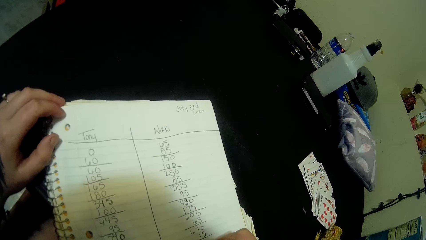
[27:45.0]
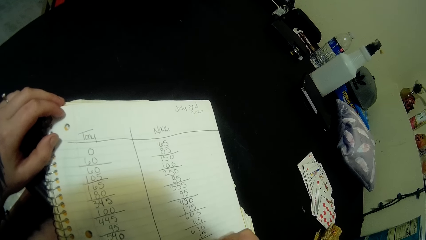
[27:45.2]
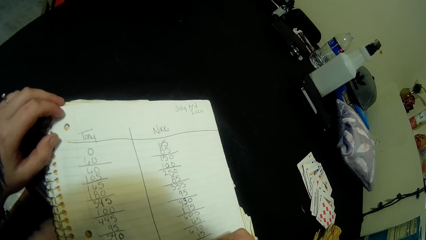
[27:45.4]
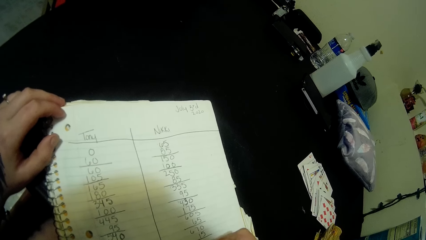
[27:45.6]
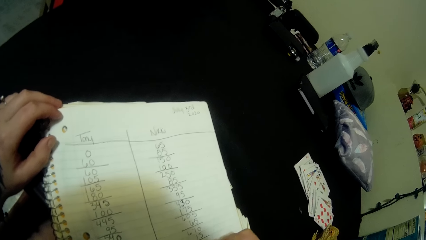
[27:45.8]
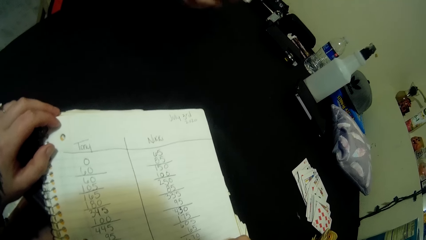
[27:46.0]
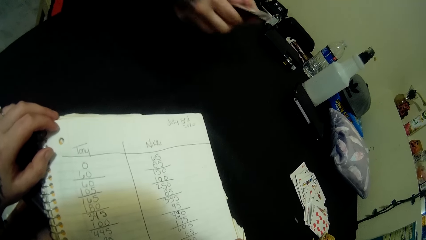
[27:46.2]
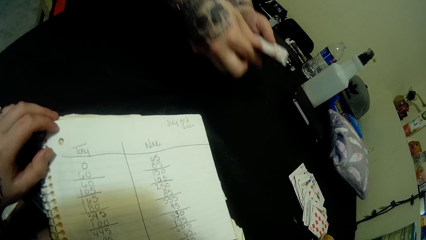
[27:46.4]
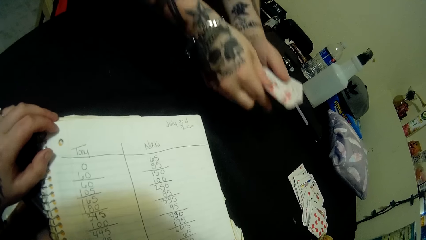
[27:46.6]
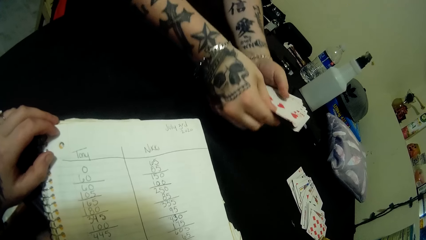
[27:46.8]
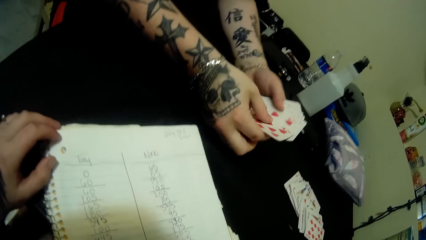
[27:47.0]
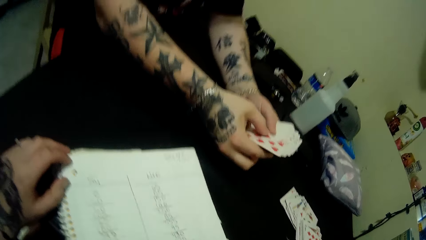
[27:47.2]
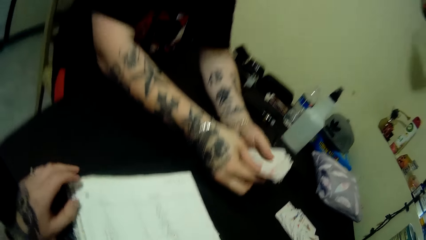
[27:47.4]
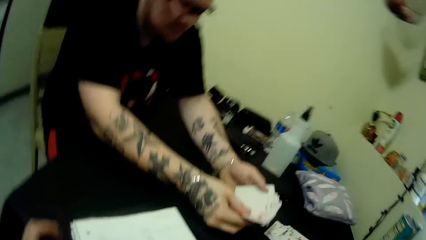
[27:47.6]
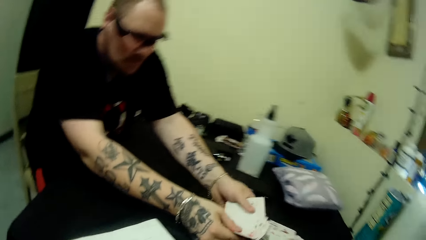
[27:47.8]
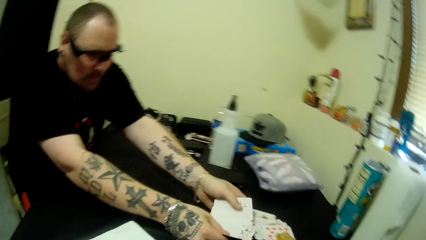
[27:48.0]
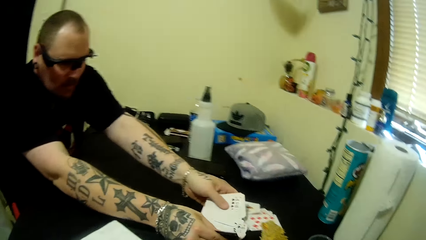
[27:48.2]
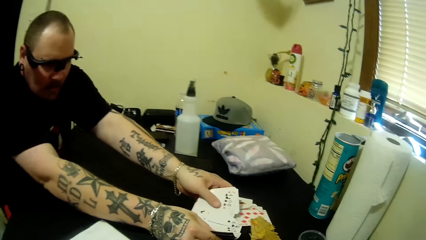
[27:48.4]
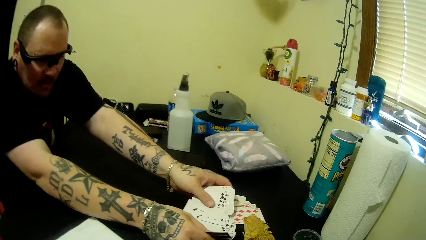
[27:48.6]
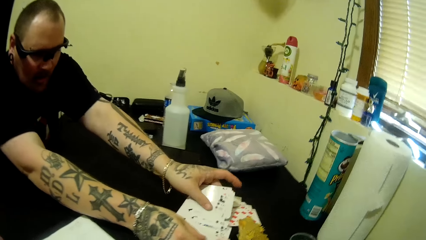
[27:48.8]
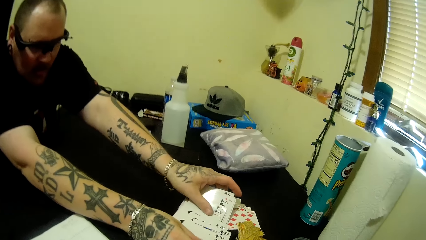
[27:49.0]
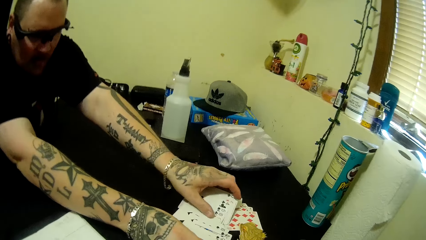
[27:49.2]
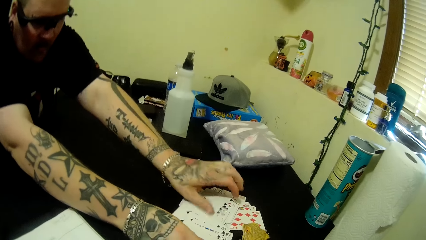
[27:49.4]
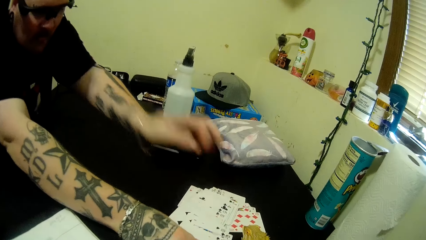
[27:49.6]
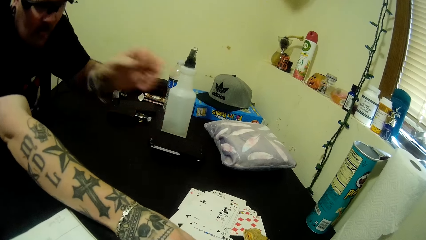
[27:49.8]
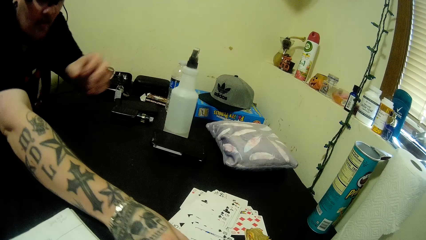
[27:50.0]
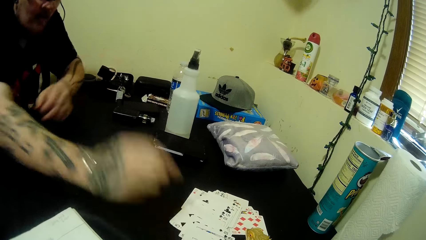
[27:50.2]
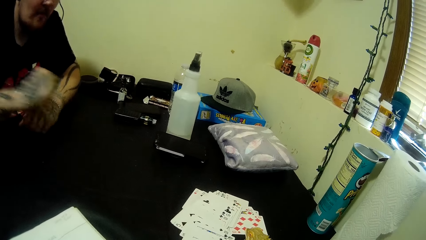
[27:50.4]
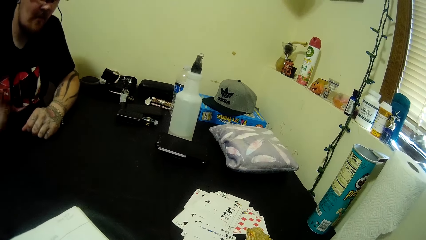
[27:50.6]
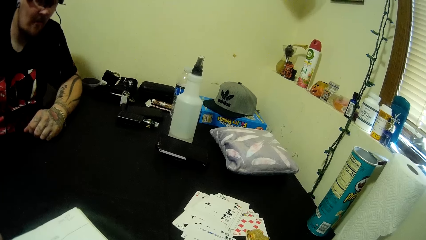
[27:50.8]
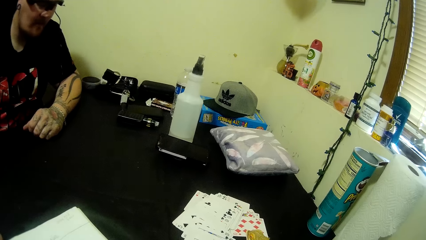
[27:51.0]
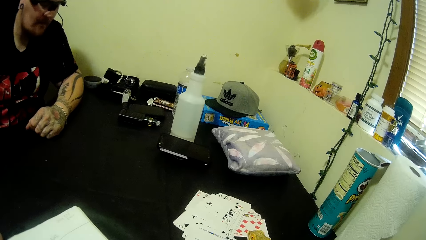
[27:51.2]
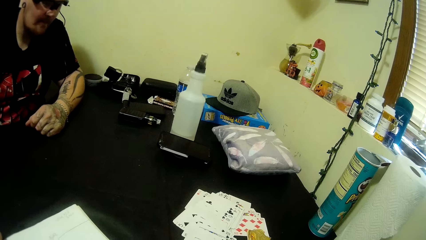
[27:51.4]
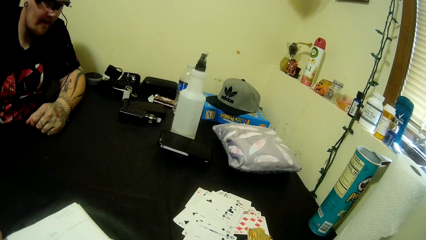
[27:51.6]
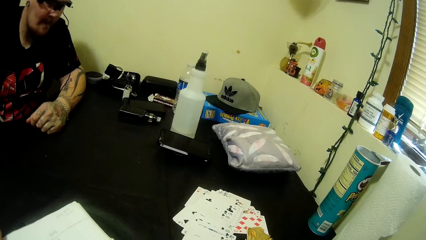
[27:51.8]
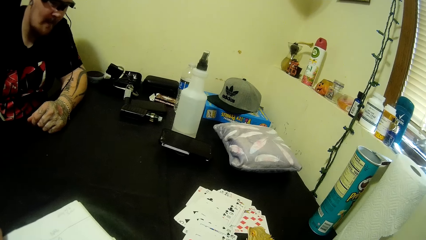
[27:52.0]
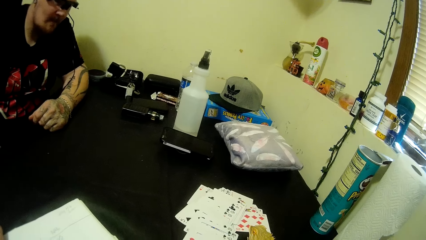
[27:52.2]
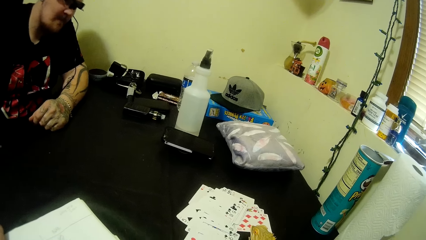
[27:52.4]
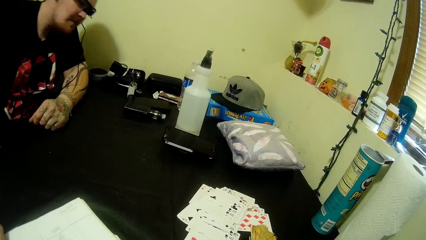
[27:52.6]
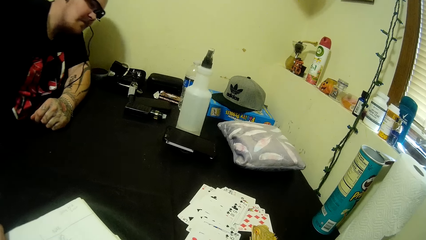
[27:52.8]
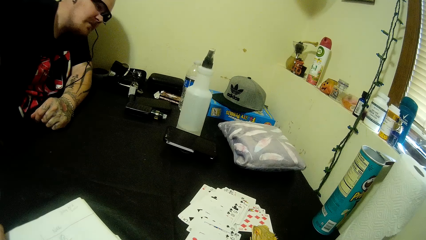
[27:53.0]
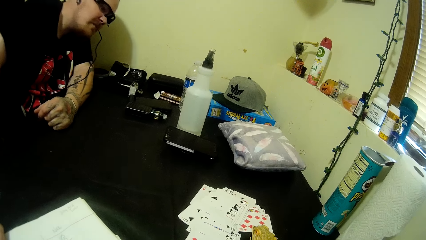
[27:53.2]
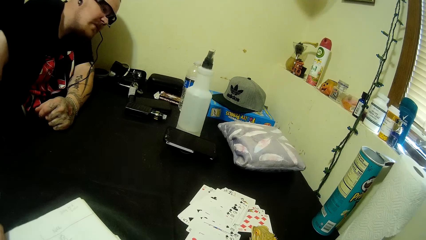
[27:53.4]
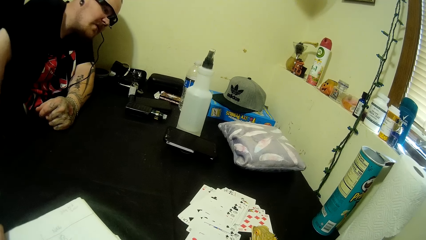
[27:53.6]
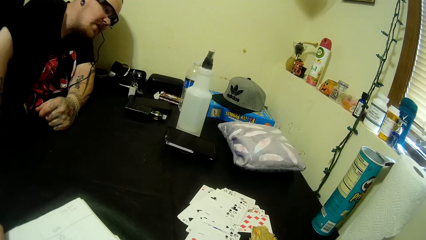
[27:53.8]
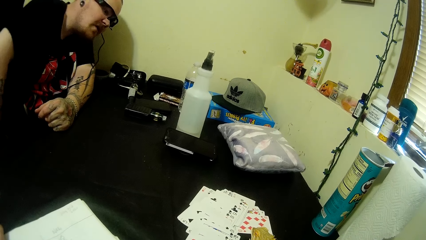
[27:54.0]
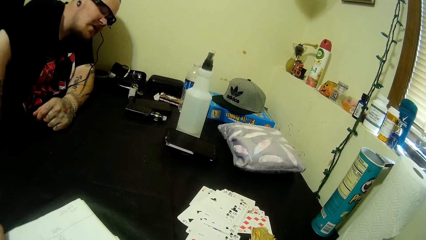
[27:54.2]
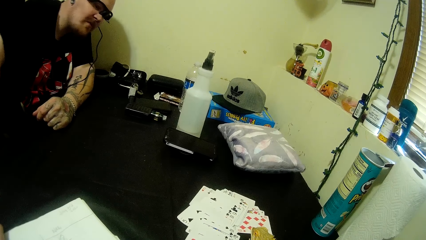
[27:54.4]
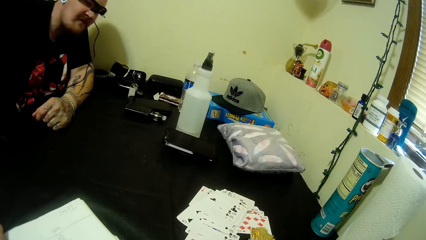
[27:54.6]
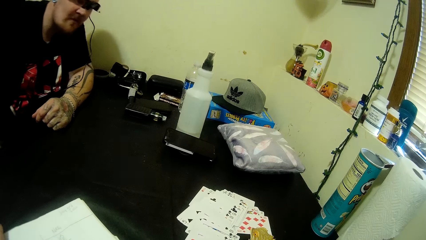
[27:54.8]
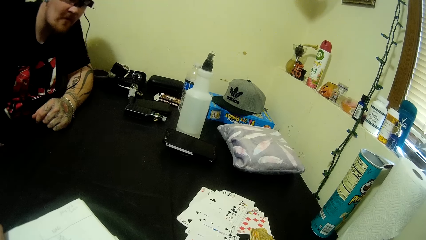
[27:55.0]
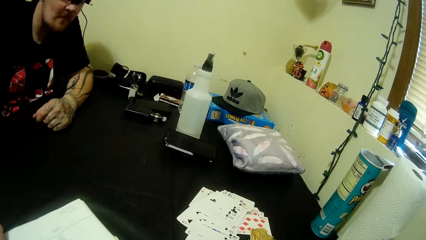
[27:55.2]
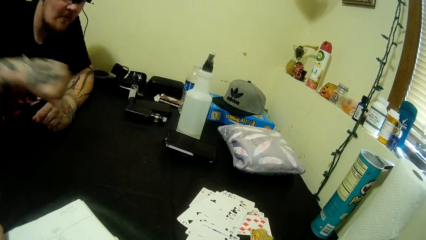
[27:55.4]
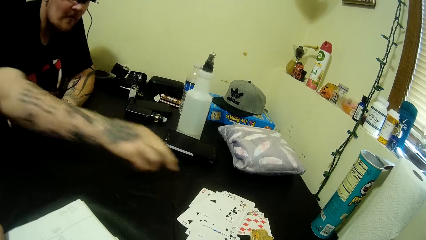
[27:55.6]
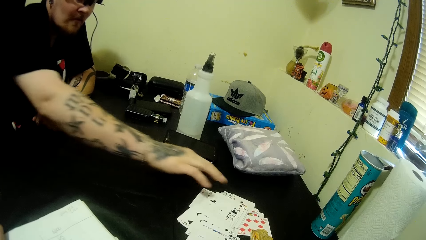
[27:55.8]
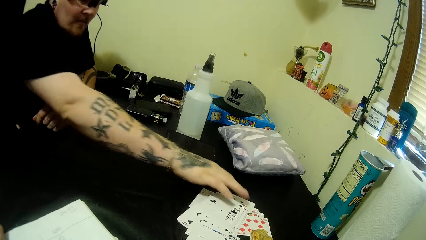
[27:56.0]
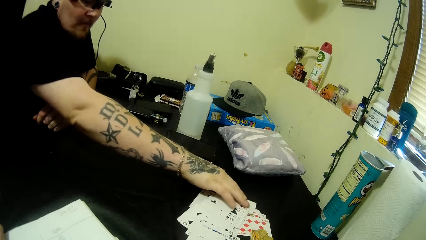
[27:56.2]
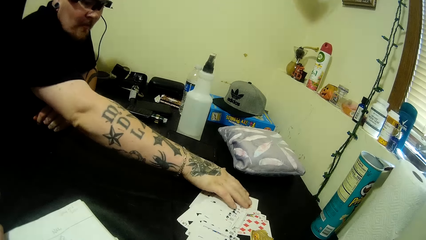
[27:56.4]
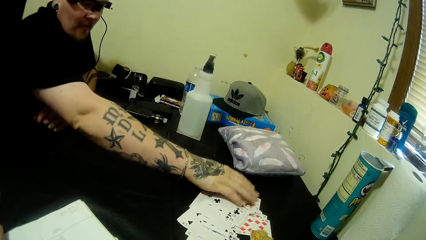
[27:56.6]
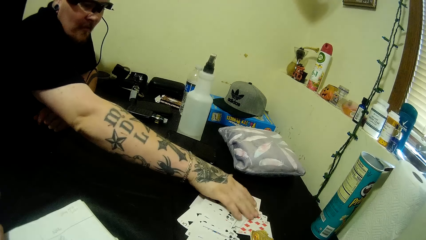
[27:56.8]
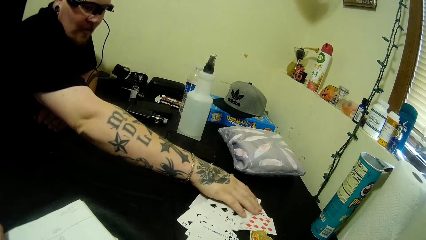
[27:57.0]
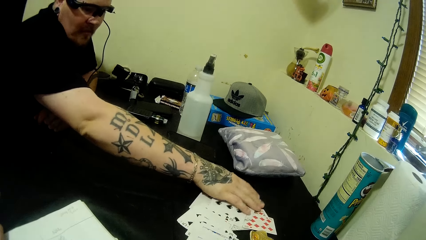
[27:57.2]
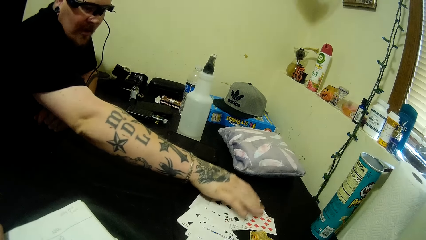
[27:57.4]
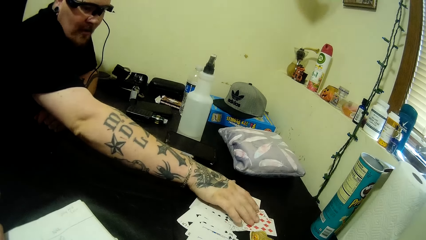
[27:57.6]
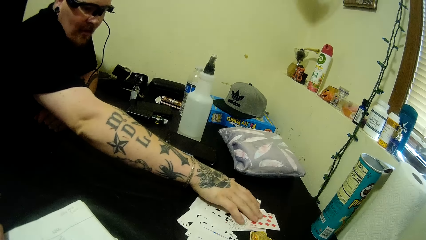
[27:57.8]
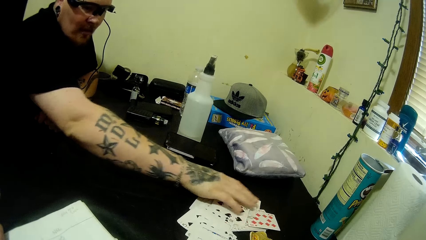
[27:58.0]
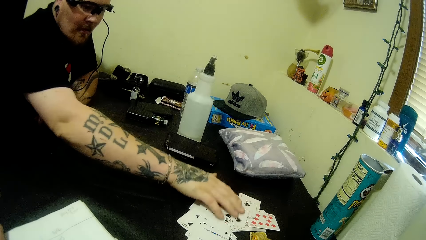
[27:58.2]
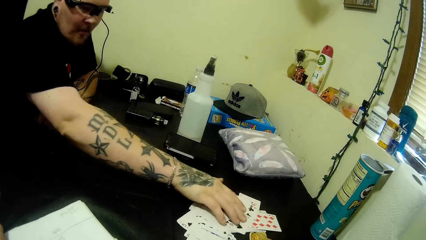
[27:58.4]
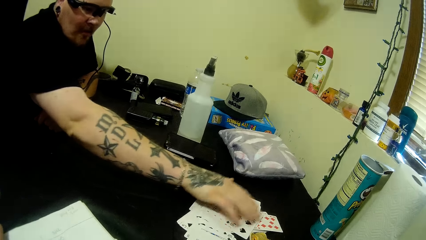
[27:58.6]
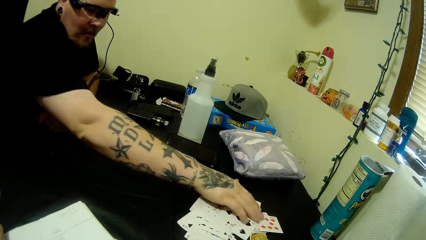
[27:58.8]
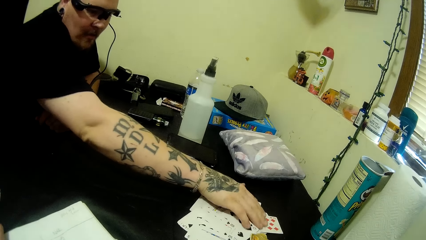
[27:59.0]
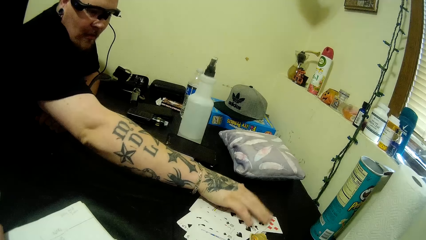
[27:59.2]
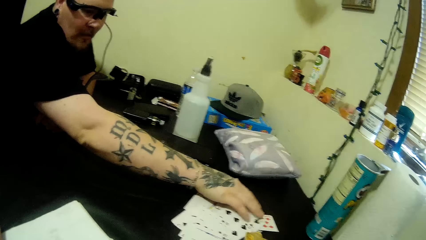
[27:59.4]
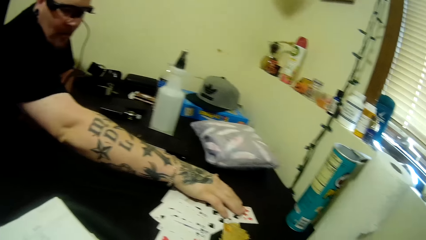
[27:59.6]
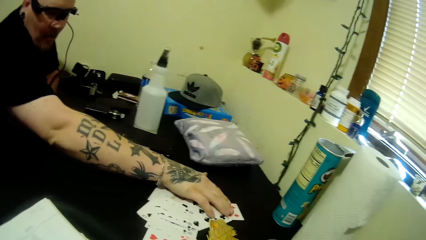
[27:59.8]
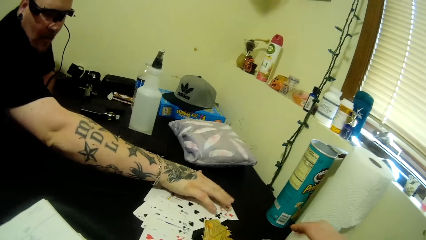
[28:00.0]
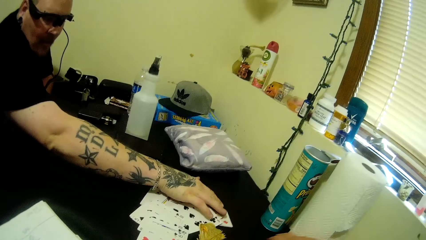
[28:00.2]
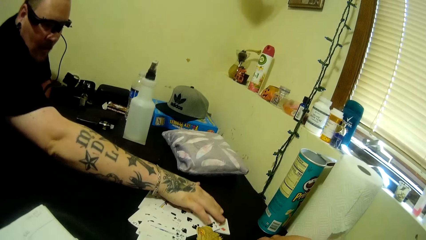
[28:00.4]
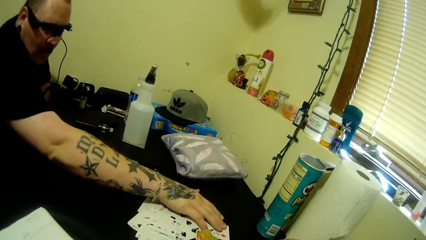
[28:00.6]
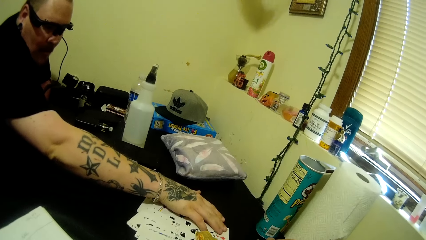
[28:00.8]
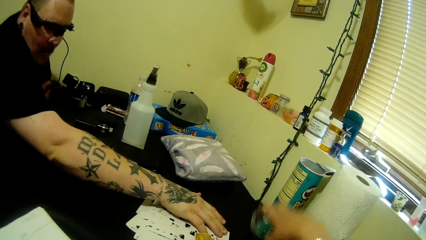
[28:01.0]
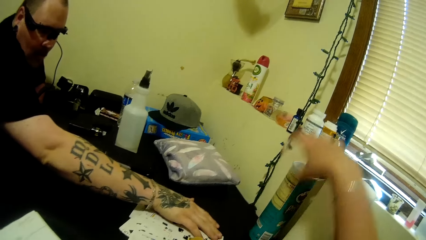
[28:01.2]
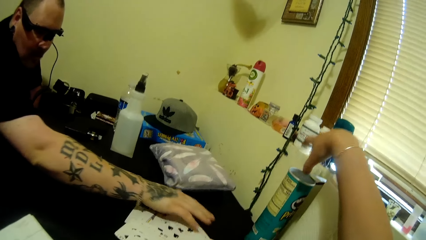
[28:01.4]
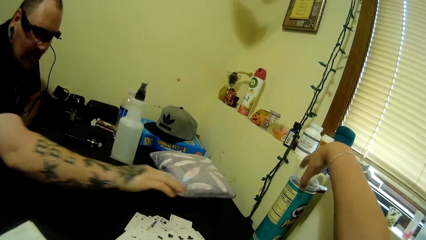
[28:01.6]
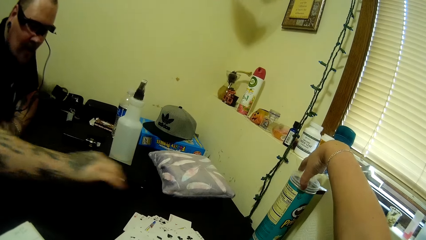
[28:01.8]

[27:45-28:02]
A man moves forward. The camera wearer looks at a book. The man arranges the cards. The camera wearer looks around. The man spreads the cards on the table, moves backwards, looks around, moves sideways, looks around, stretches a hand, spreads the cards on the table and arranges the cards on the table. The camera wearer picks a pickle can lid on the table. They cover a container on the table.
